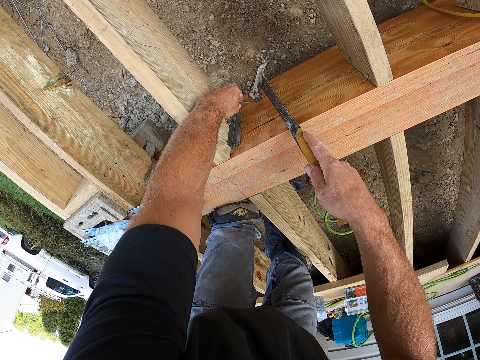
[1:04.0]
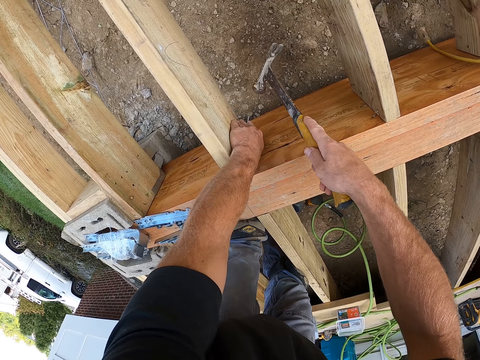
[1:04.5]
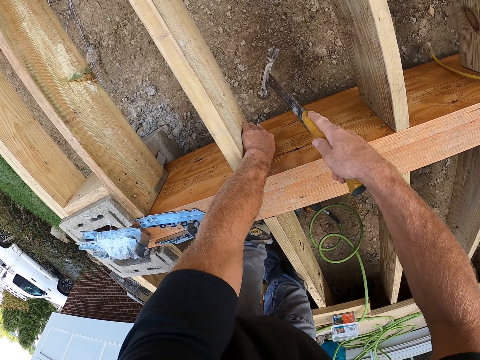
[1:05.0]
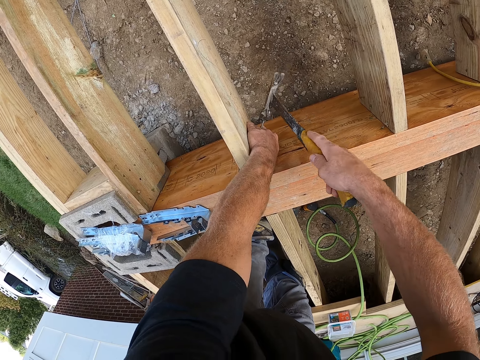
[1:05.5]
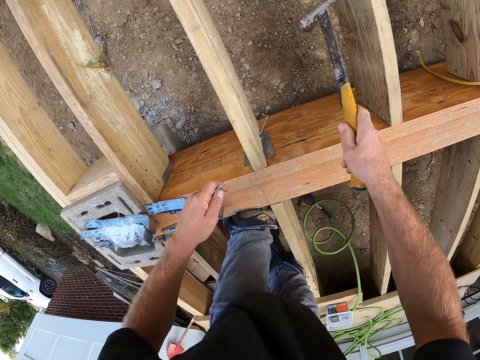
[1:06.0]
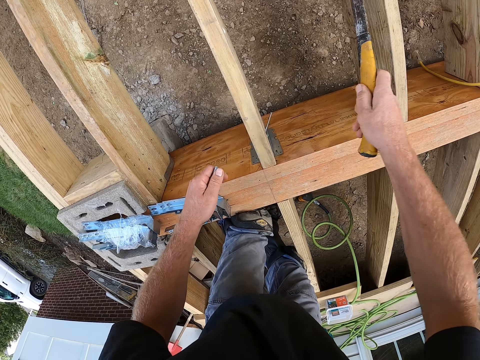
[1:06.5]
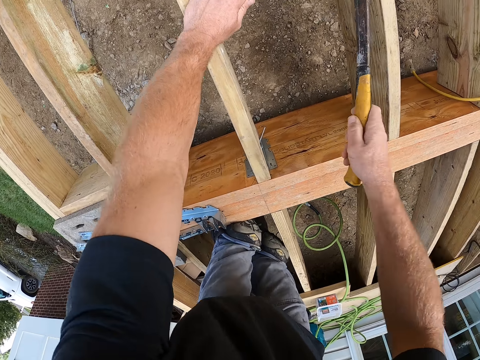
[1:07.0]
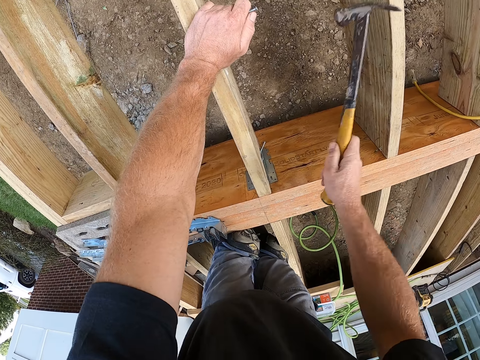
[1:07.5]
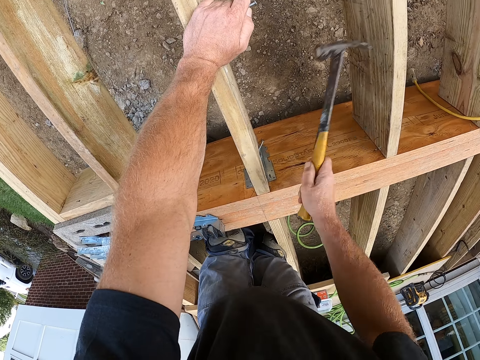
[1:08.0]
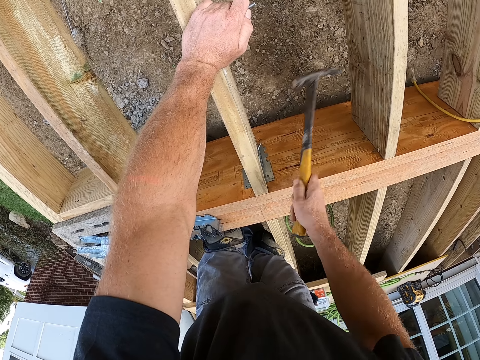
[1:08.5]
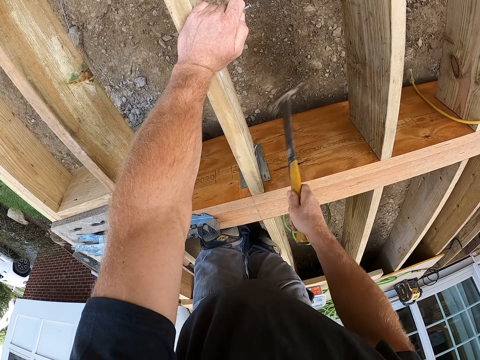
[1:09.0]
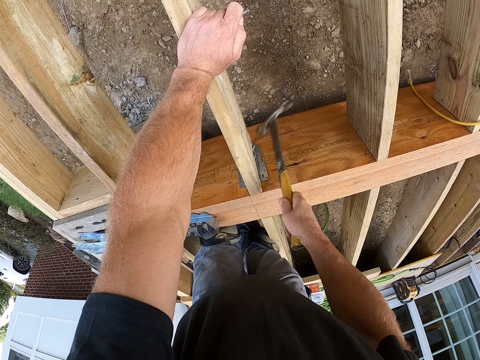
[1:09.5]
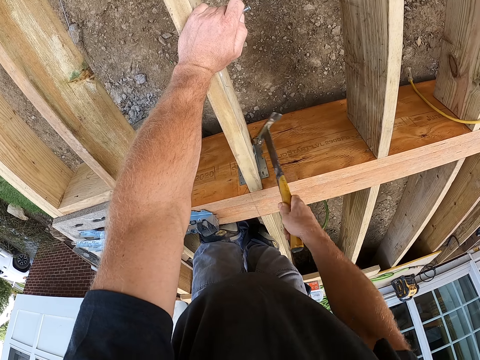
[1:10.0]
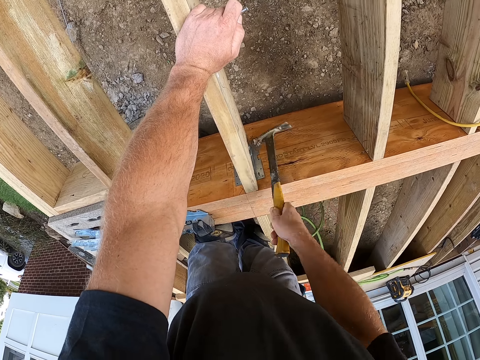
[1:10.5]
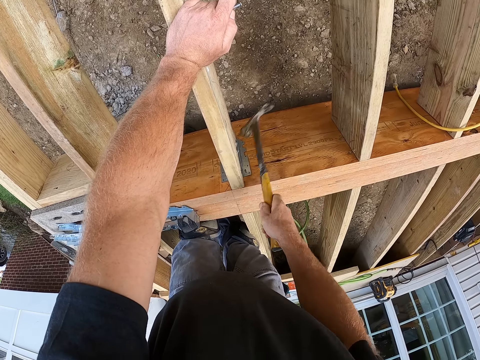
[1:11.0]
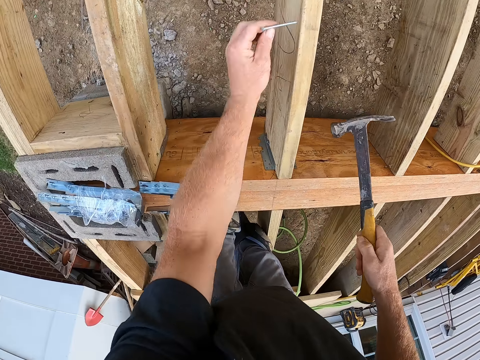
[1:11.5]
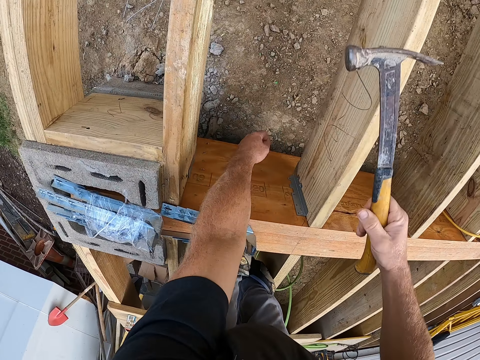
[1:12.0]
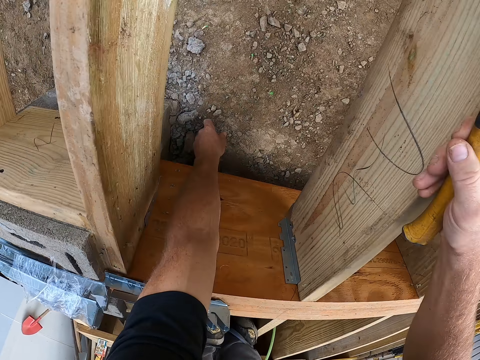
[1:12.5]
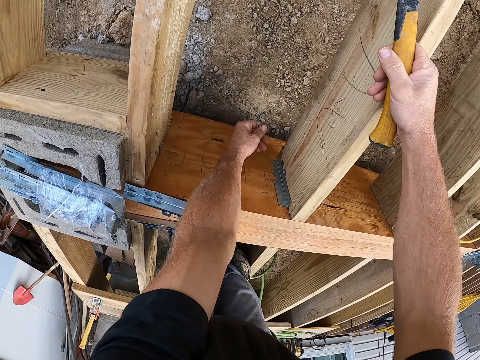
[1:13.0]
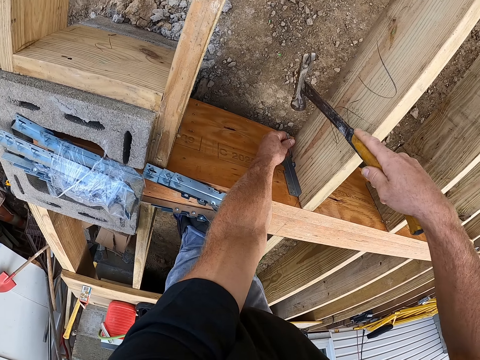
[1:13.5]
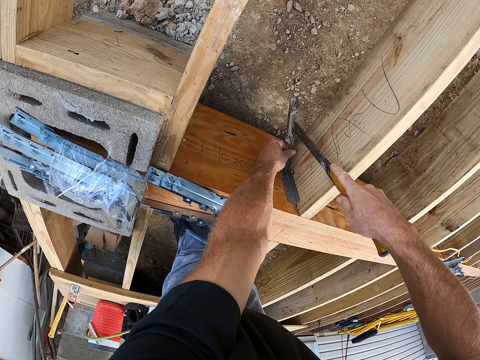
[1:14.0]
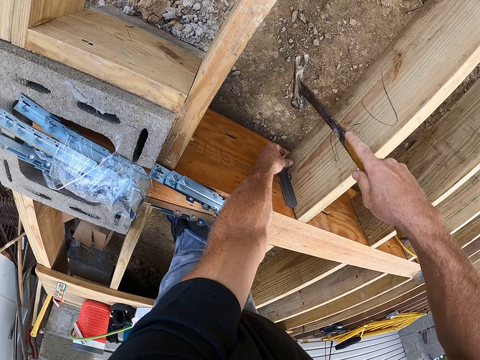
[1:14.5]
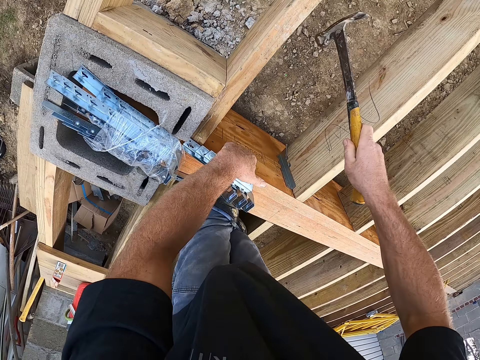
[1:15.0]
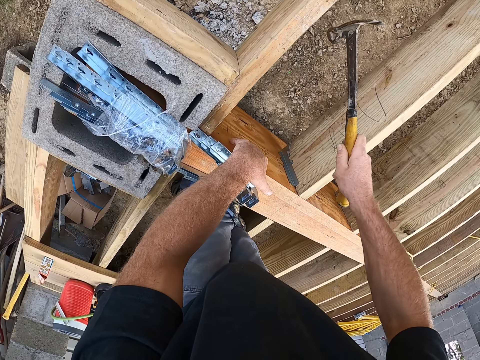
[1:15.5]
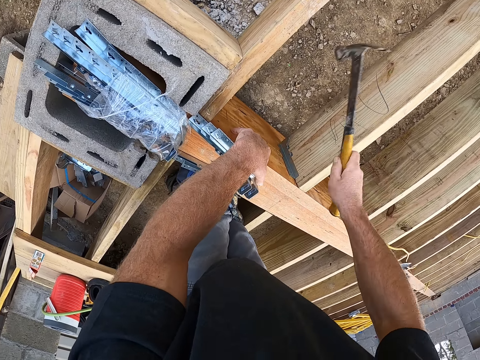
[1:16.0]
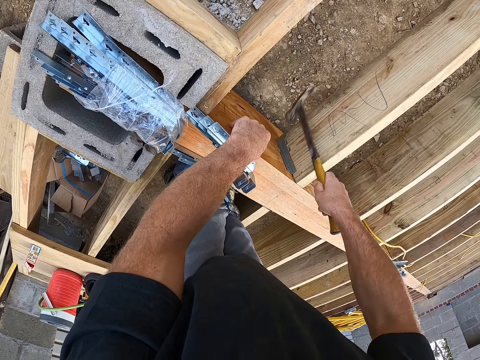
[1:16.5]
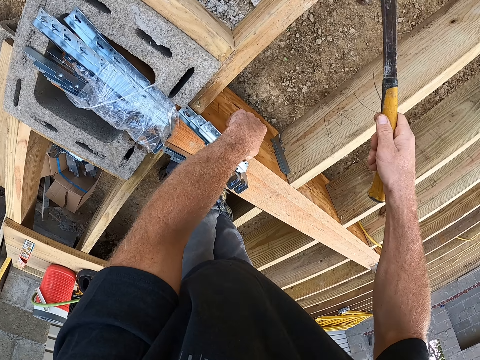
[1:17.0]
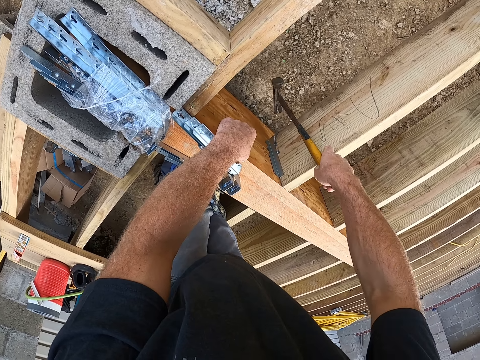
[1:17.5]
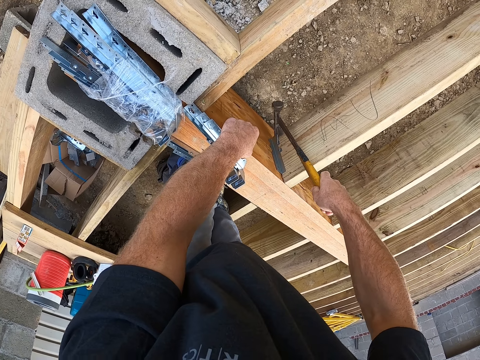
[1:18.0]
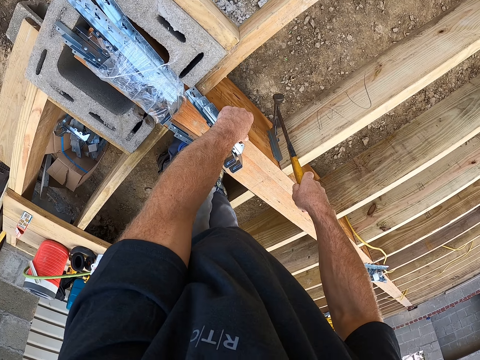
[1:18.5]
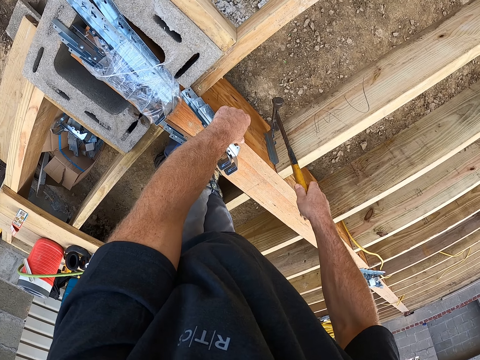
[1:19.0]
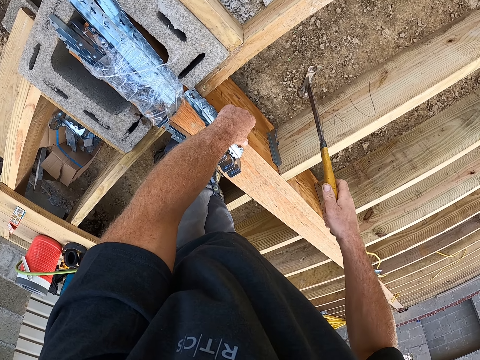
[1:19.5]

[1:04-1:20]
The camera wearer puts the nail on the wooden frame. They hit the nail with the hammer. They take the nails. They put the nail on the wooden frame. They hit the nail with the hammer.

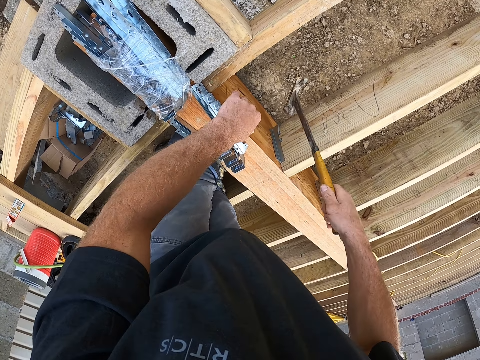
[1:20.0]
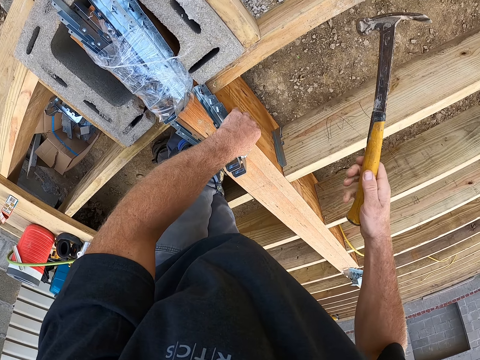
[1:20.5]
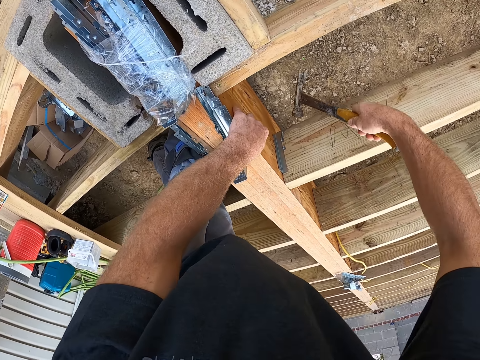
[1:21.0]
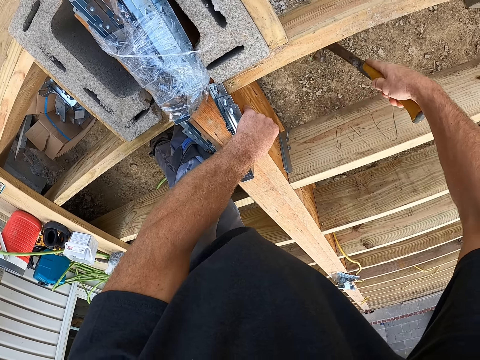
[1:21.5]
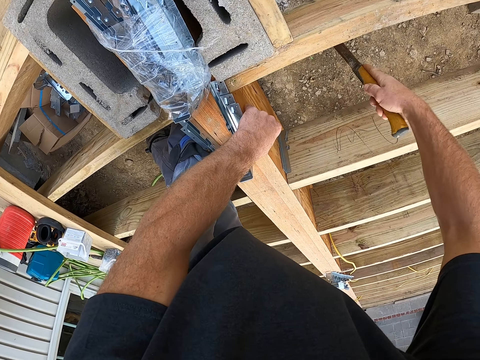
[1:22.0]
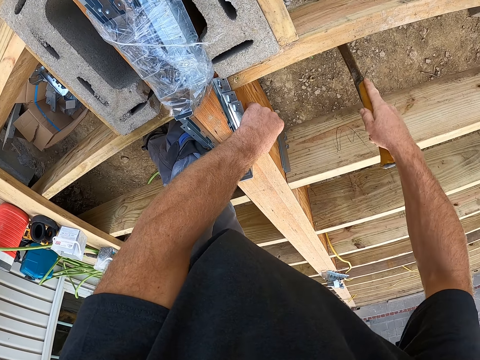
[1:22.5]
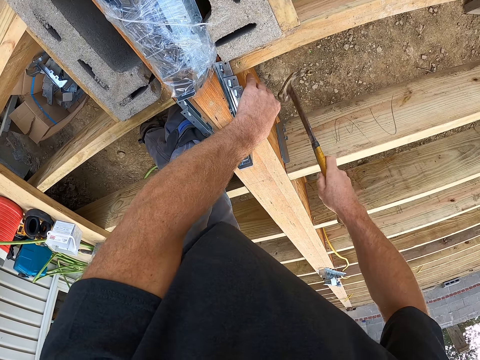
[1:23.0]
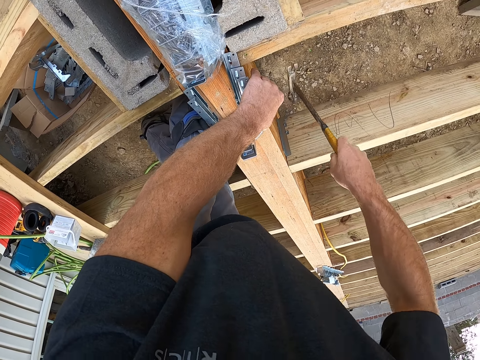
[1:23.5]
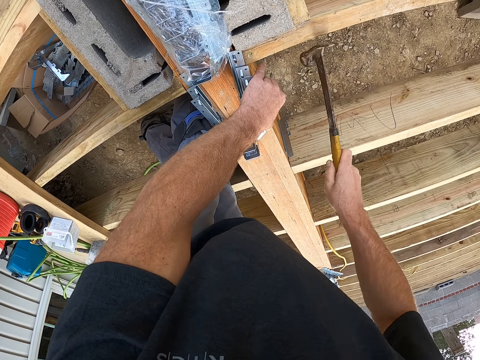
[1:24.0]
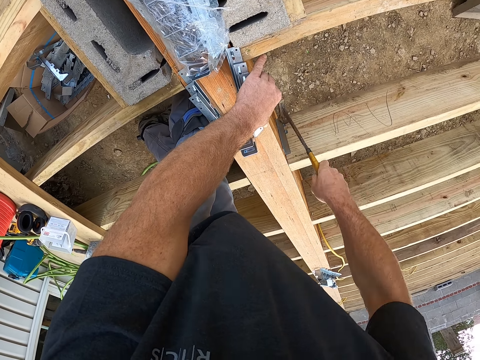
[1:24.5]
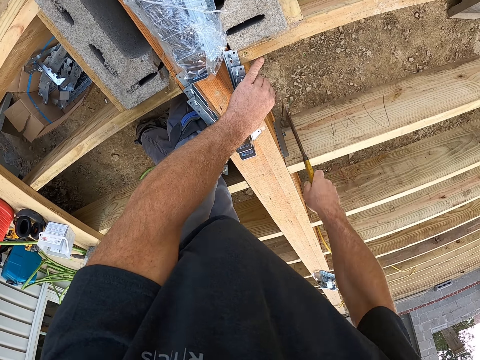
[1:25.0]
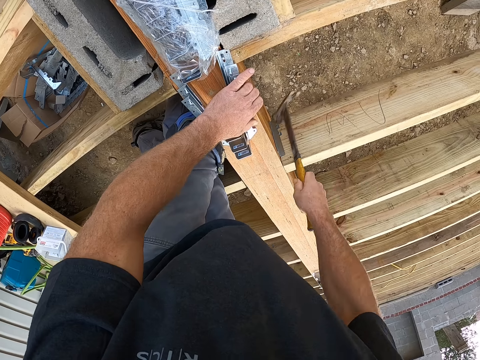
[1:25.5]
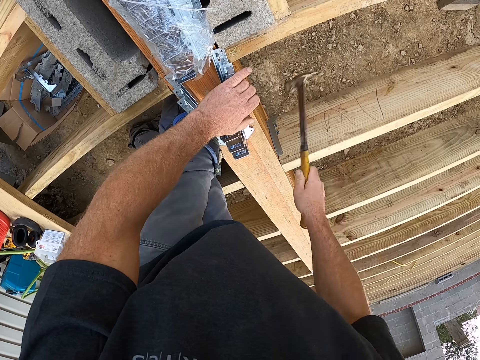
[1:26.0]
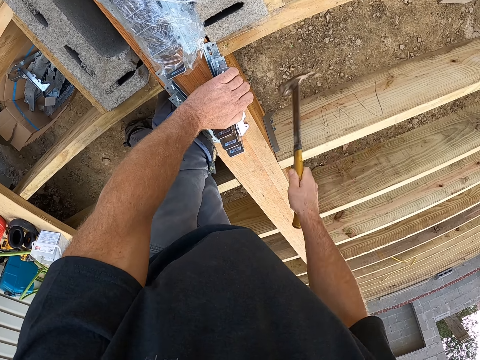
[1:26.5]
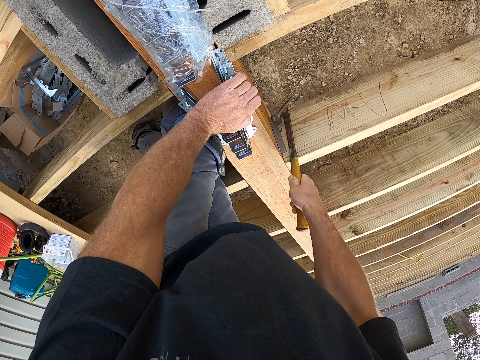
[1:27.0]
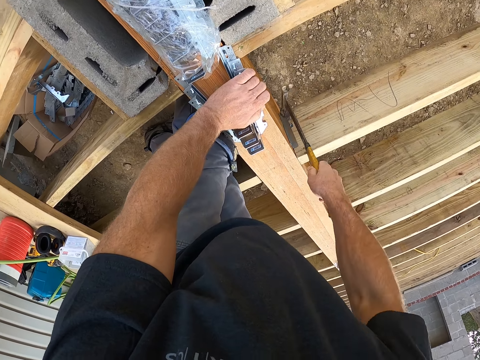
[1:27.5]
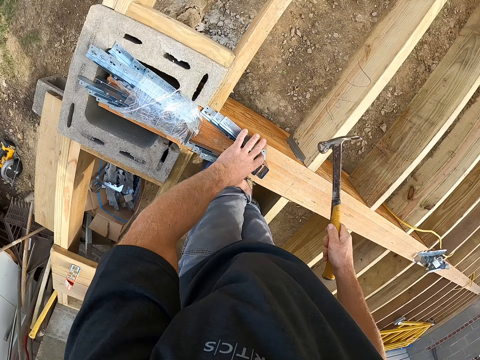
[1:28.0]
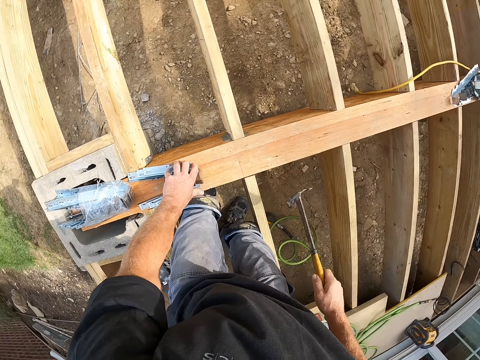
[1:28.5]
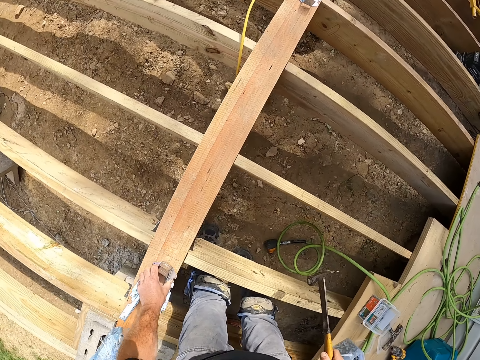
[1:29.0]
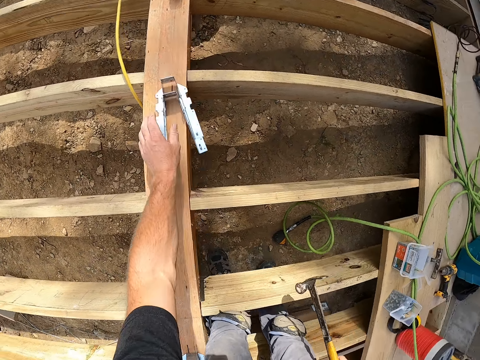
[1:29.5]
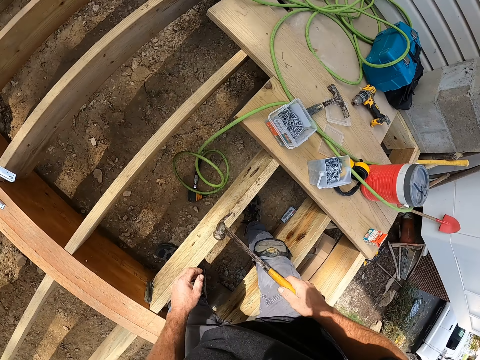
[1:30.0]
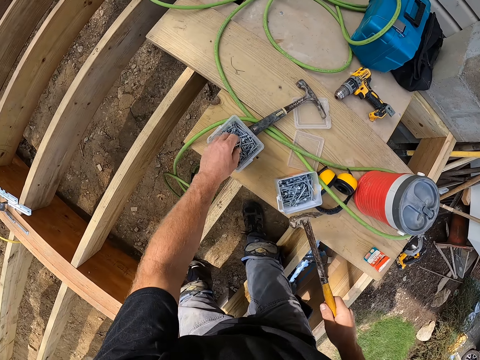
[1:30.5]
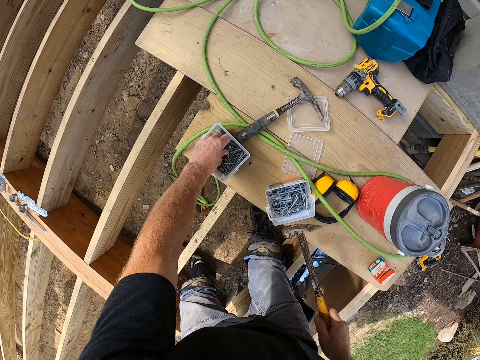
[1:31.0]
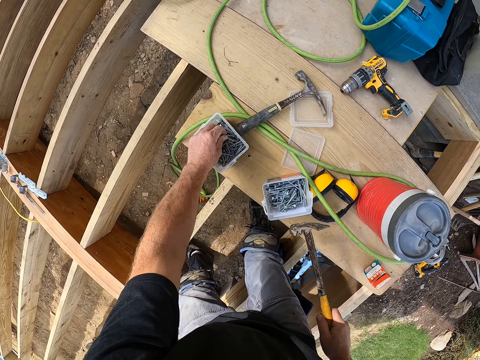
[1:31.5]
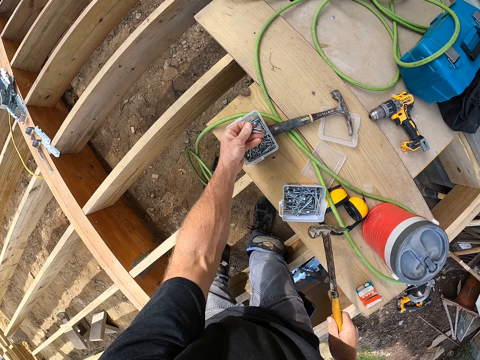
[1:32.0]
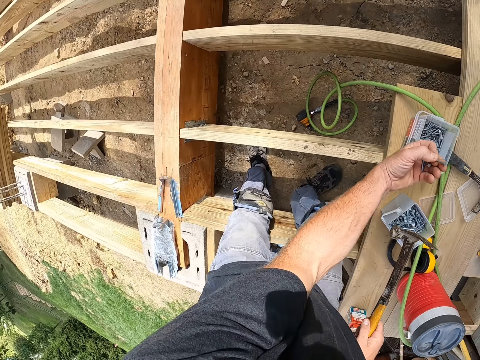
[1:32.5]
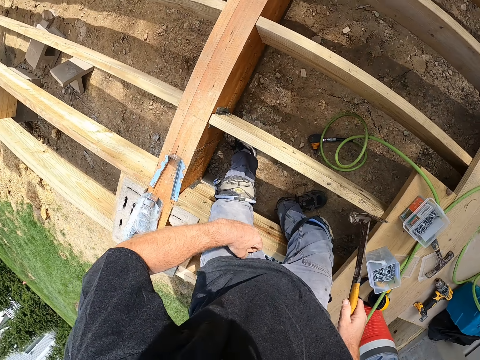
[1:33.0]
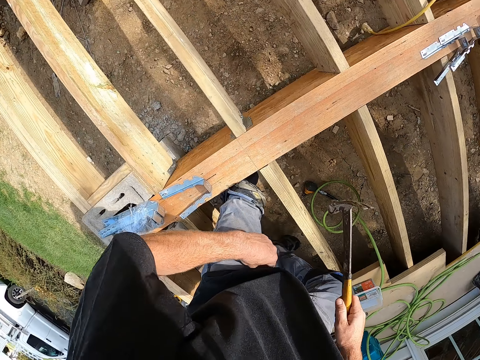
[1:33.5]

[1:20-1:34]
The camera wearer moves the hinges. They take the nails.
